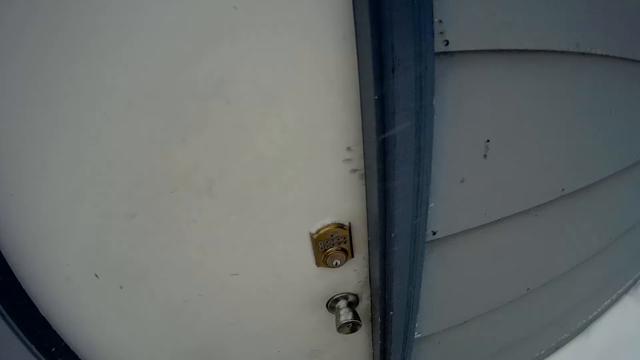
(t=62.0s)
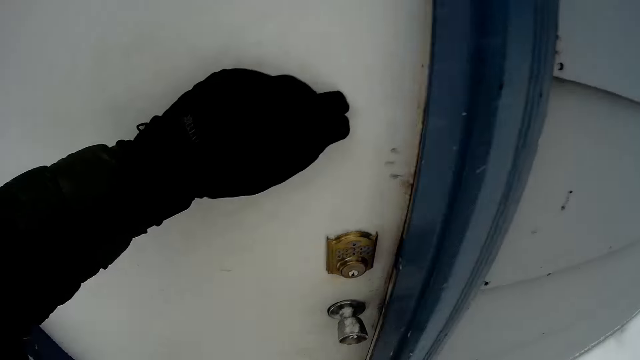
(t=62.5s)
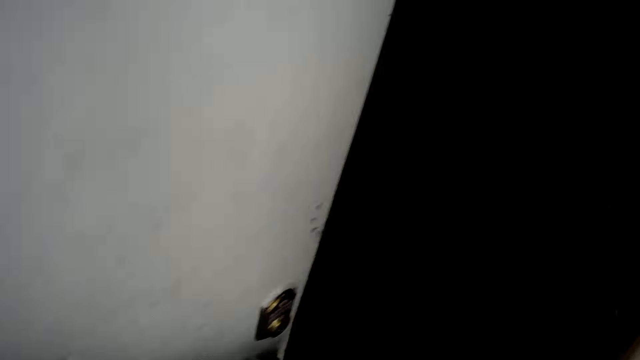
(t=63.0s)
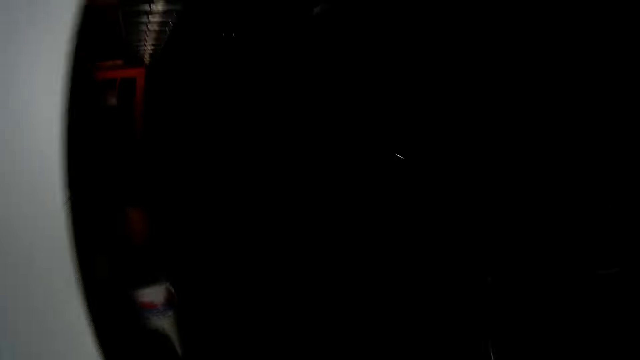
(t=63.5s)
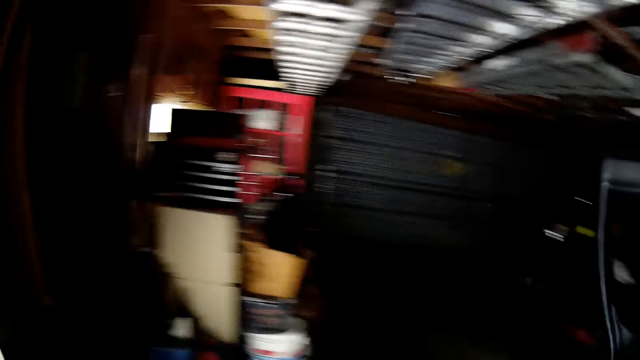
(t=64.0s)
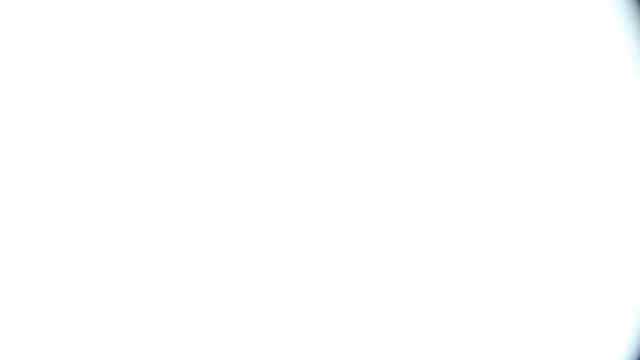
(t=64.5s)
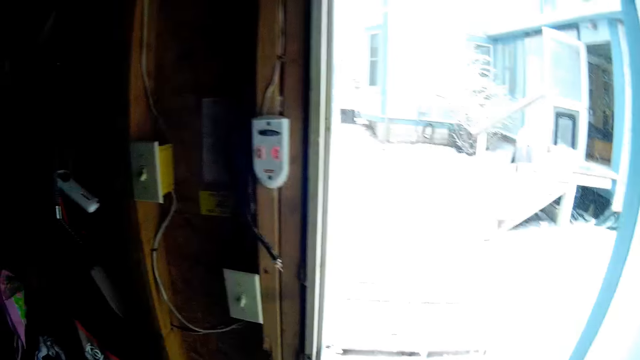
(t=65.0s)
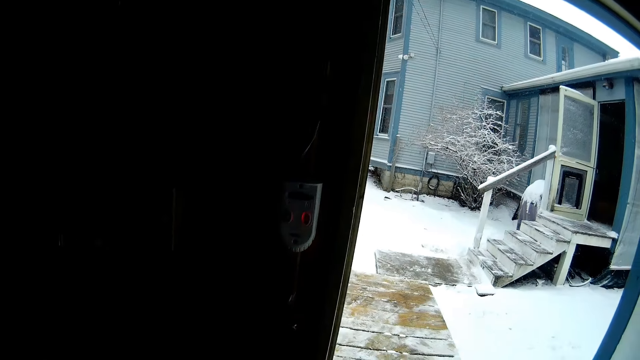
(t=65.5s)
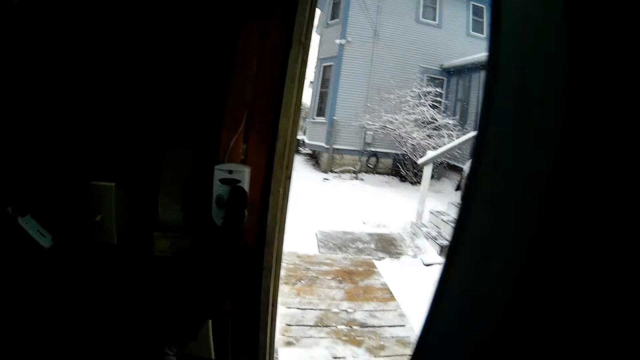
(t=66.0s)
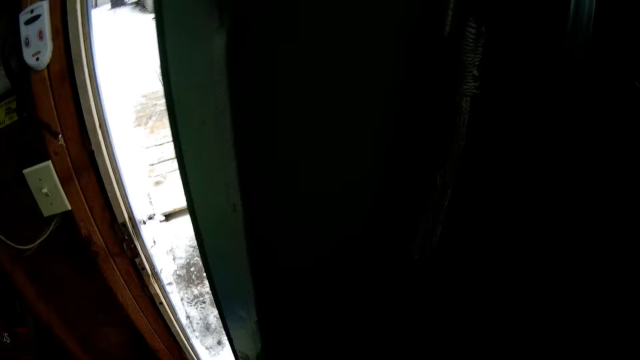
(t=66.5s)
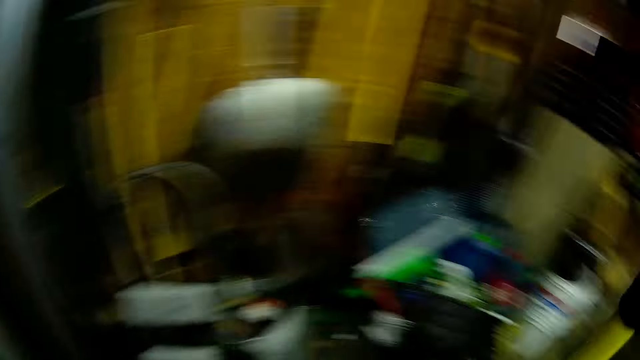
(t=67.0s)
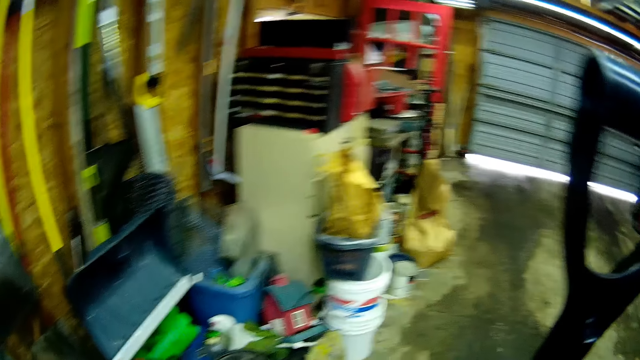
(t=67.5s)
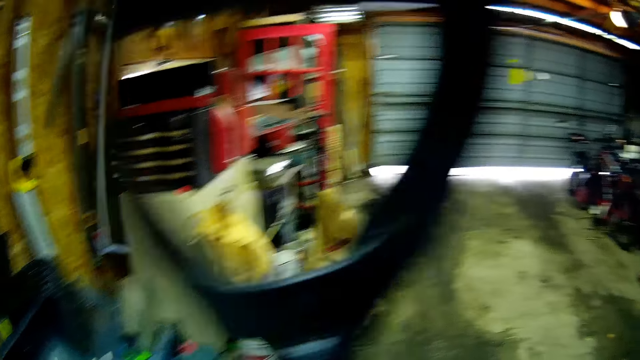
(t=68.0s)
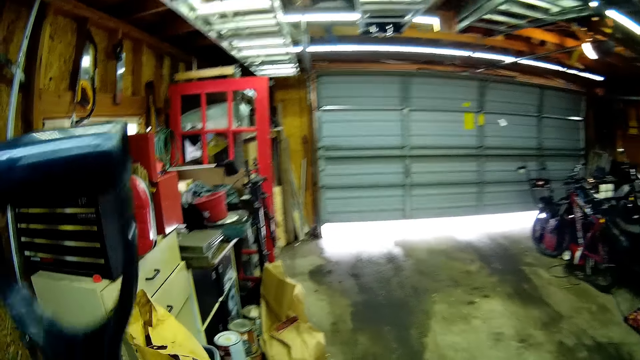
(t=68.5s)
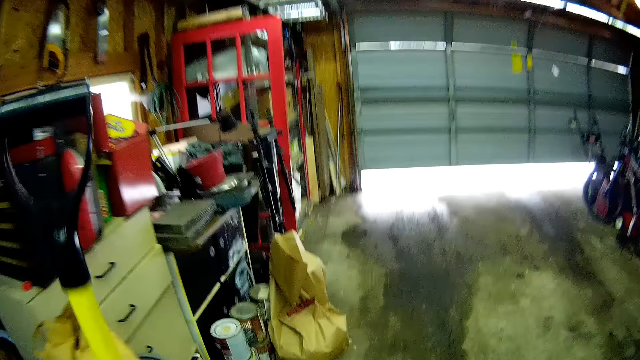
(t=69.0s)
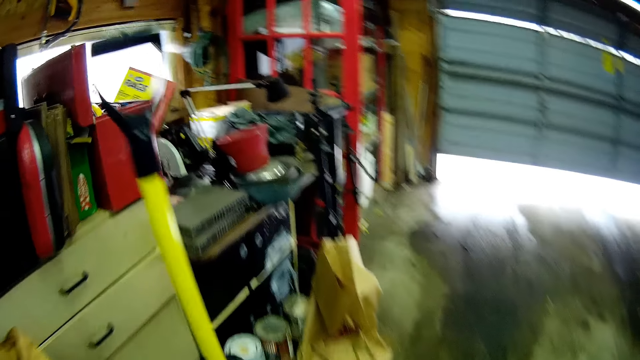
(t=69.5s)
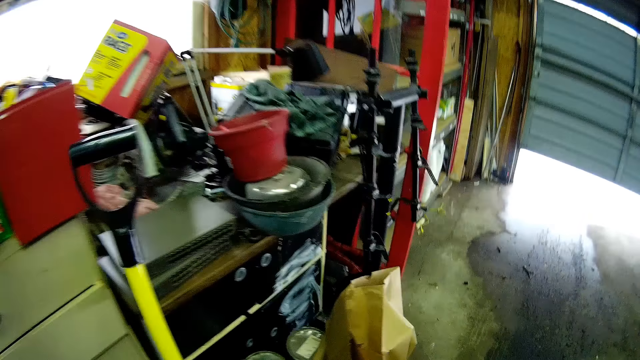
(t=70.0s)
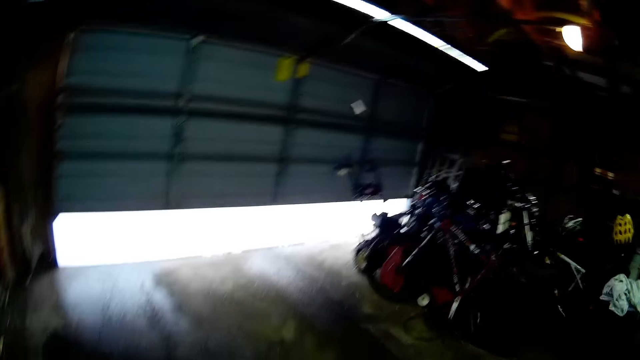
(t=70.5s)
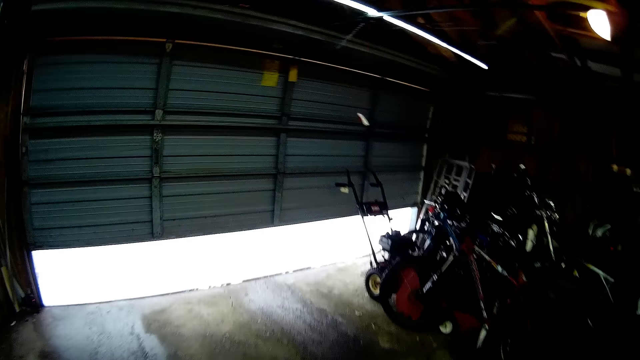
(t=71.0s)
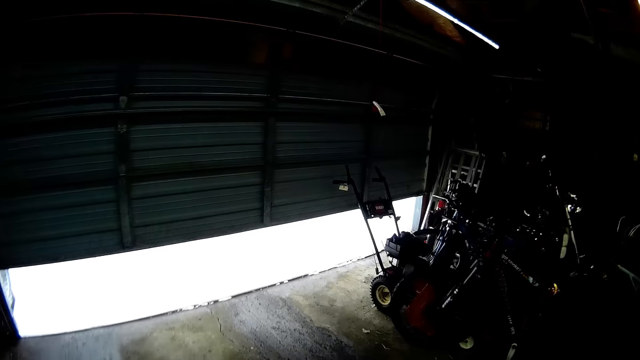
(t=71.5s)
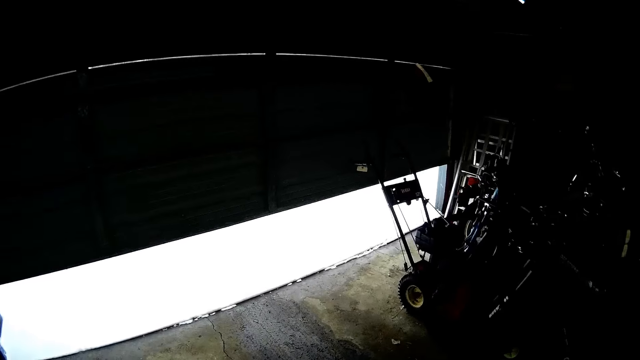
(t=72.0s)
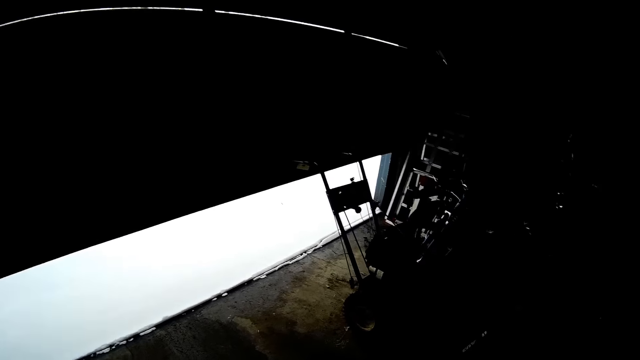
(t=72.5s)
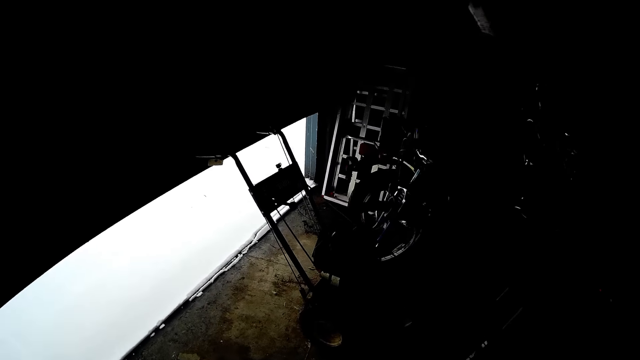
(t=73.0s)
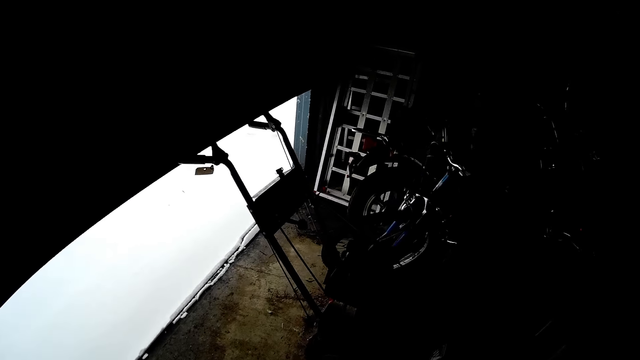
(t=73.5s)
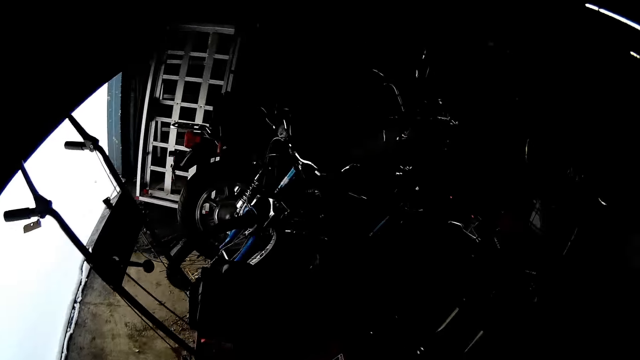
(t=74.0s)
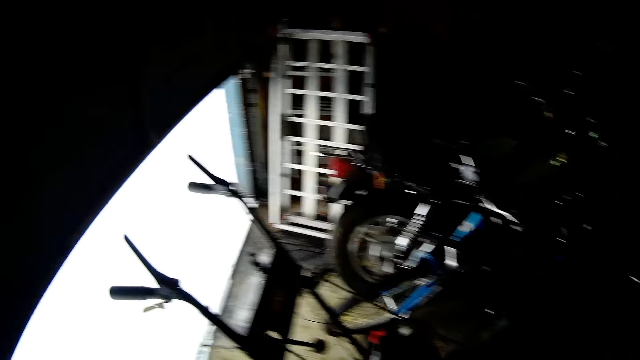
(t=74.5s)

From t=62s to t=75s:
The camera wearer opens a door. They turn in the door. They enter the store. They close the door. They turn on the light. They walk around the store. They place the snow shovel against the stand. They walk towards the door.

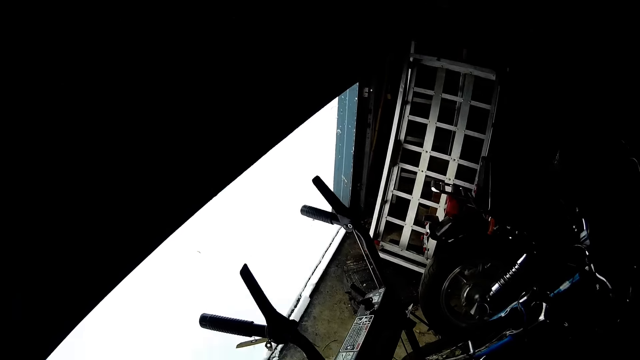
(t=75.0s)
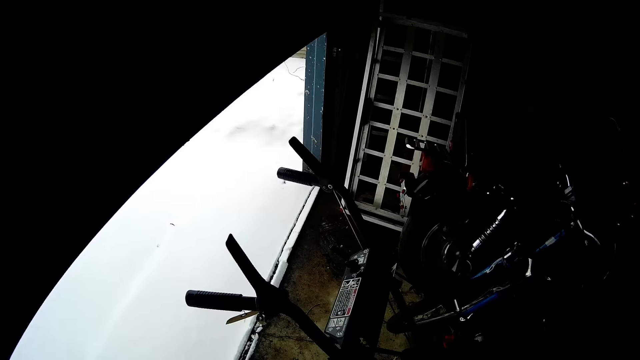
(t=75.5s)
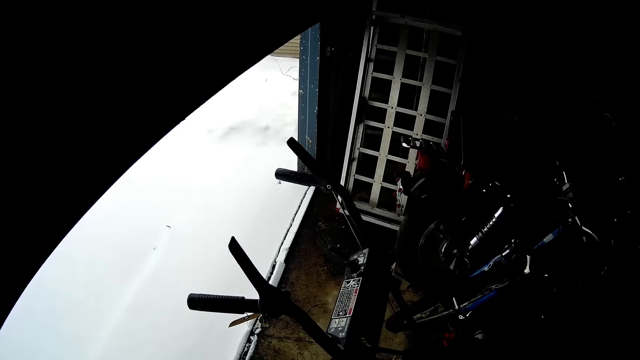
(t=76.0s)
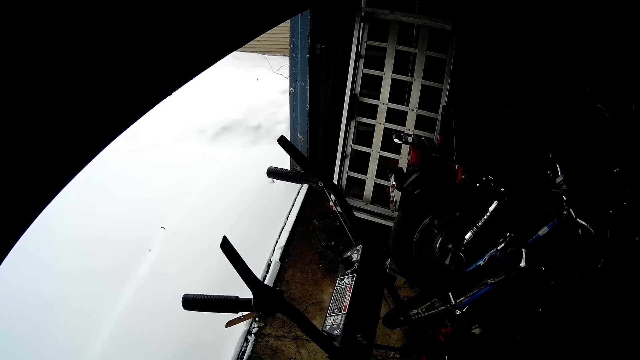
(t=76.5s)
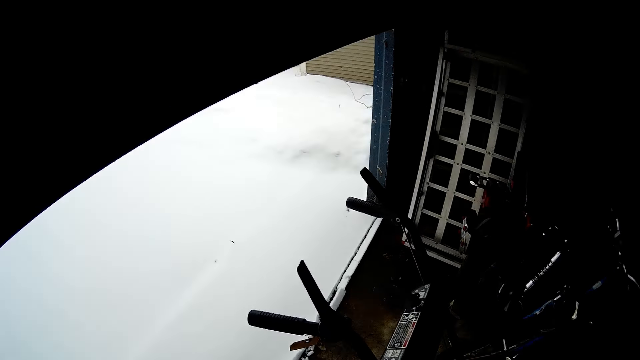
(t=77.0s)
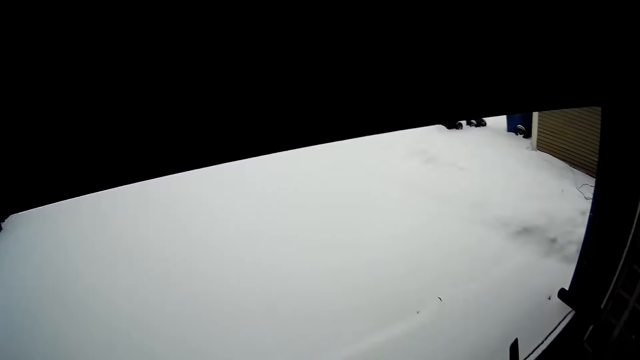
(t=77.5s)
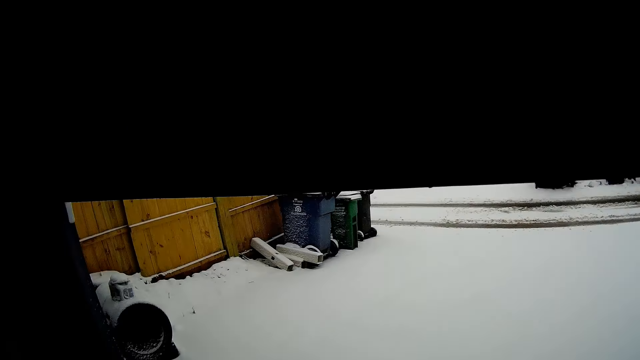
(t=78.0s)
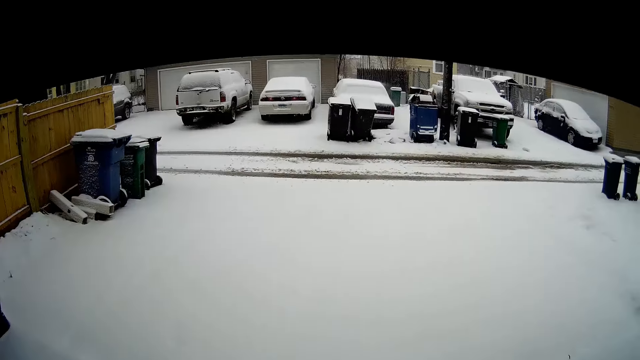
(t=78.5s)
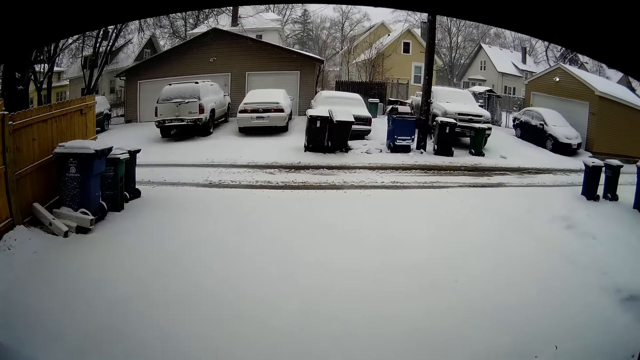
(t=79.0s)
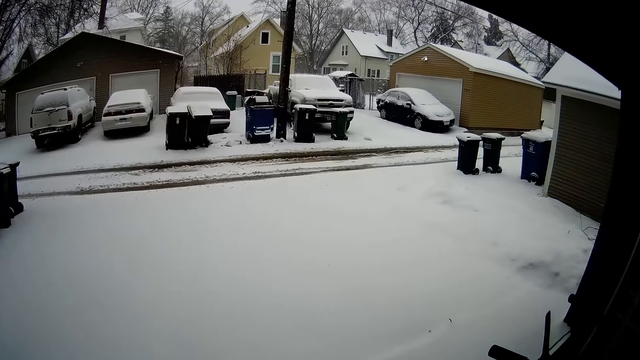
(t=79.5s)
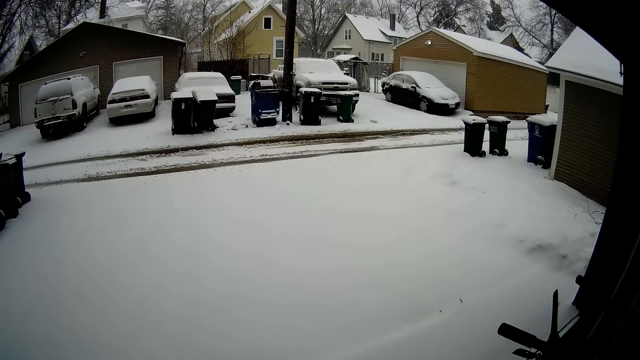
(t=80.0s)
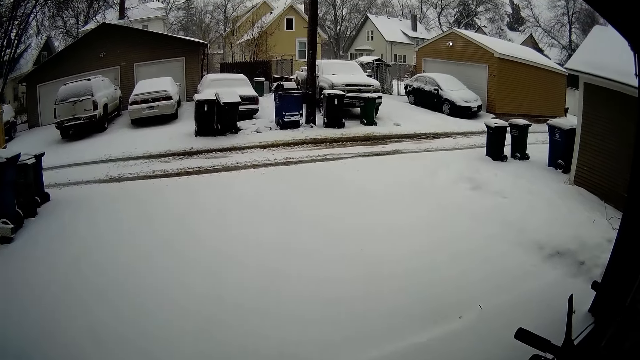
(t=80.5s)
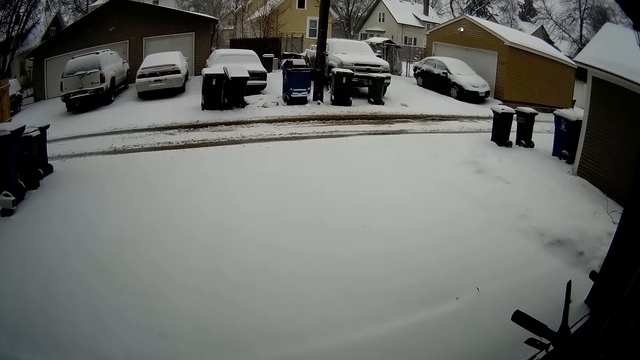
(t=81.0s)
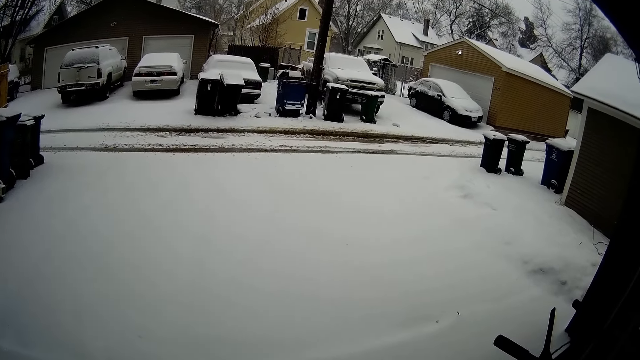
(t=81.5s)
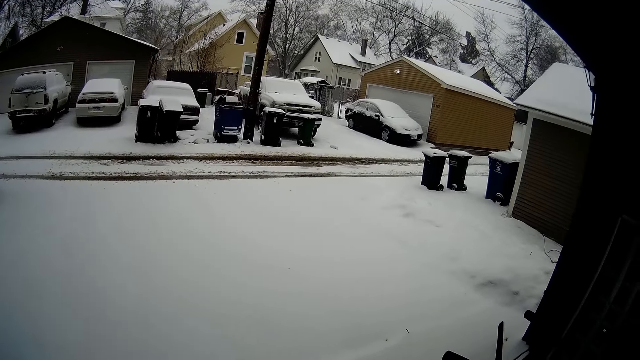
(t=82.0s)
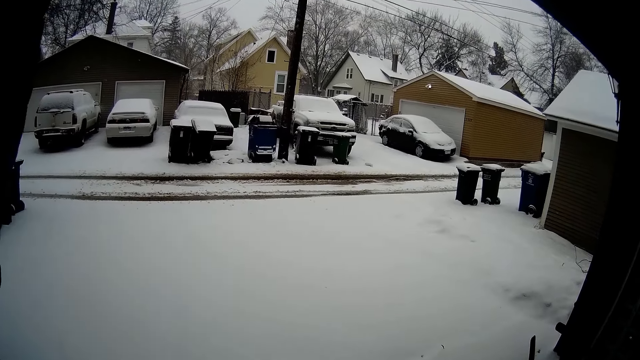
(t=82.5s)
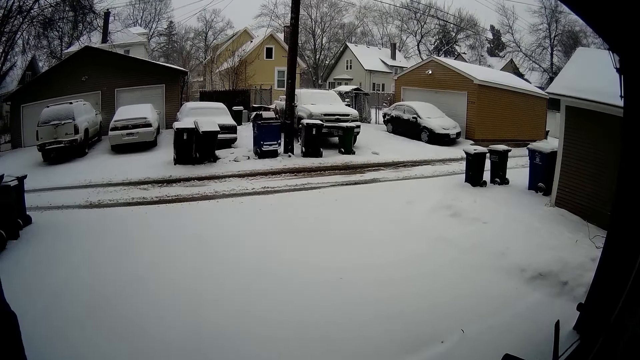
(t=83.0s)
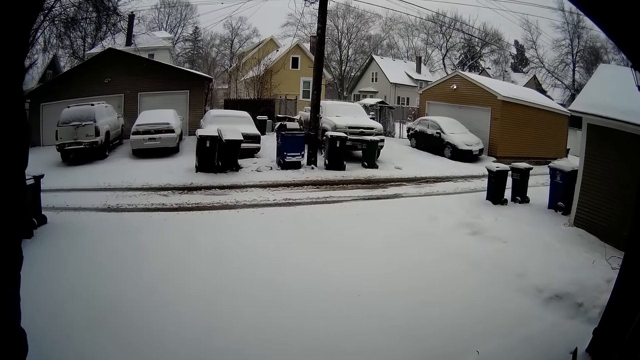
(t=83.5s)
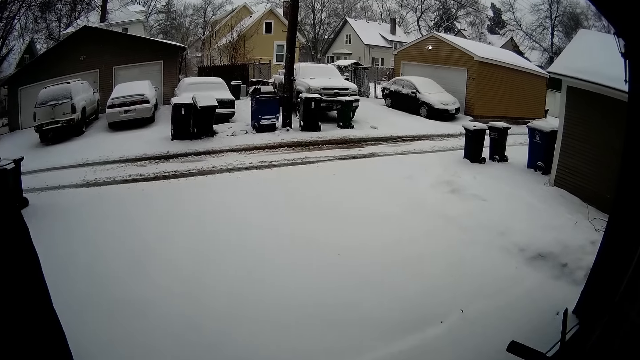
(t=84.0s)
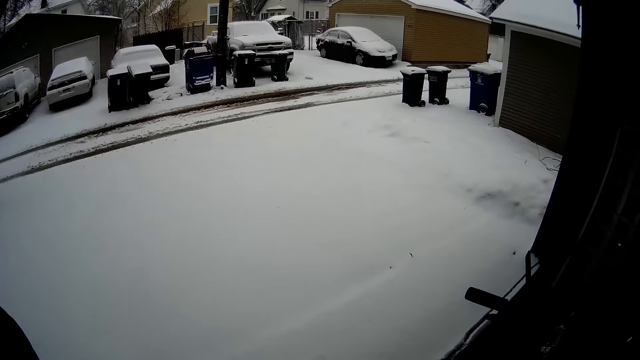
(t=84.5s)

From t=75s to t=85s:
The camera wearer lifts the garage door up. They look outside.
